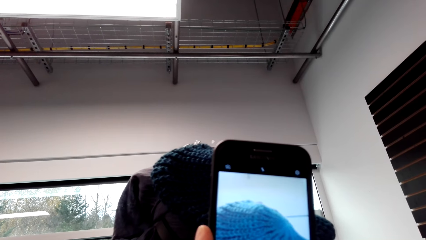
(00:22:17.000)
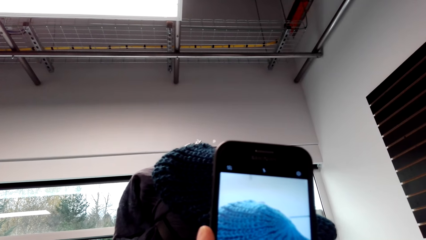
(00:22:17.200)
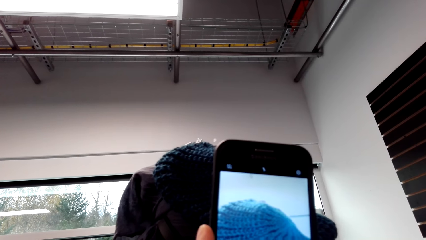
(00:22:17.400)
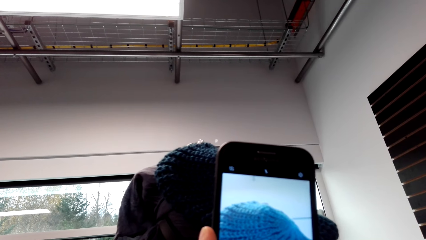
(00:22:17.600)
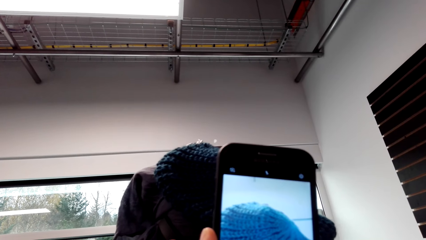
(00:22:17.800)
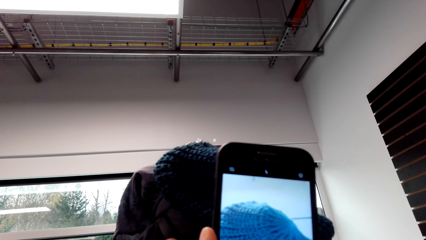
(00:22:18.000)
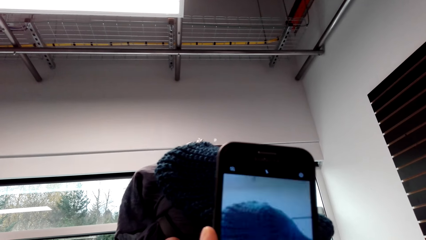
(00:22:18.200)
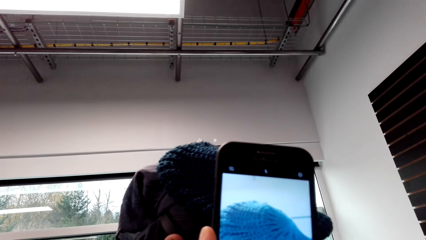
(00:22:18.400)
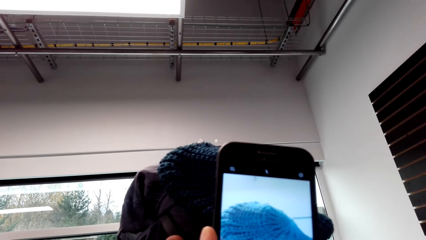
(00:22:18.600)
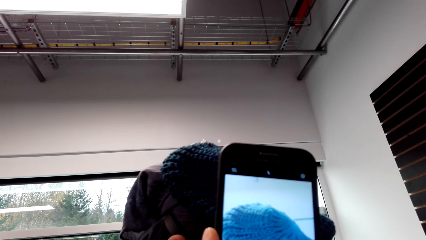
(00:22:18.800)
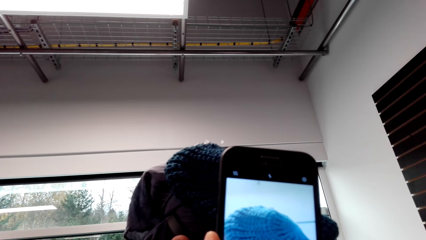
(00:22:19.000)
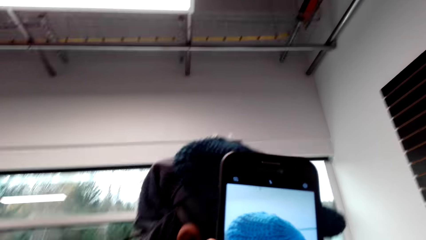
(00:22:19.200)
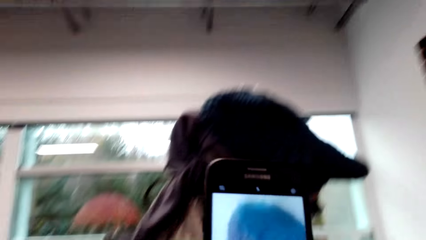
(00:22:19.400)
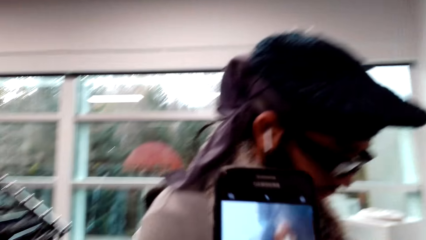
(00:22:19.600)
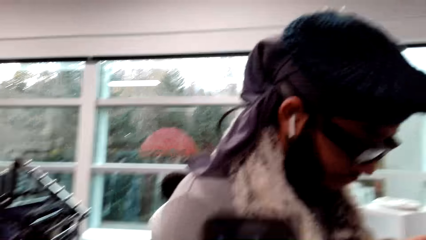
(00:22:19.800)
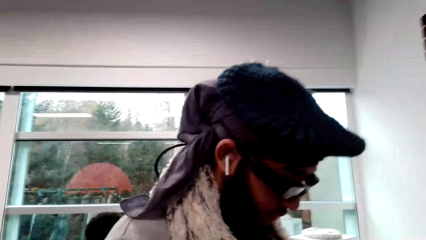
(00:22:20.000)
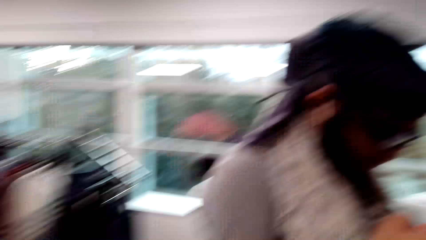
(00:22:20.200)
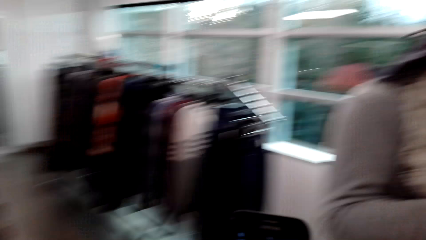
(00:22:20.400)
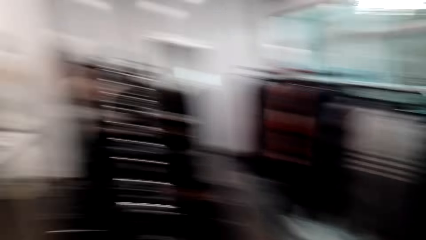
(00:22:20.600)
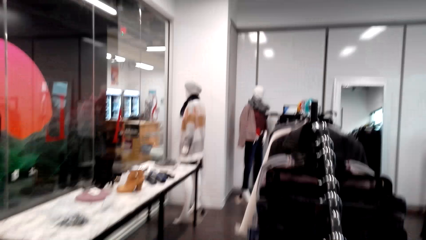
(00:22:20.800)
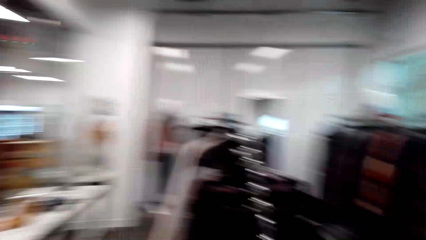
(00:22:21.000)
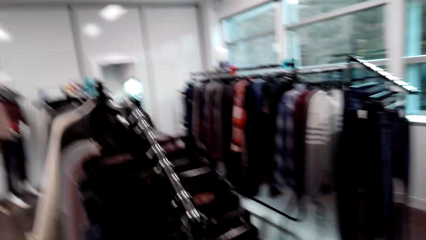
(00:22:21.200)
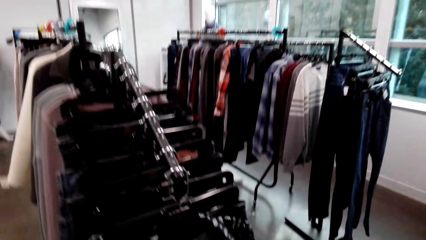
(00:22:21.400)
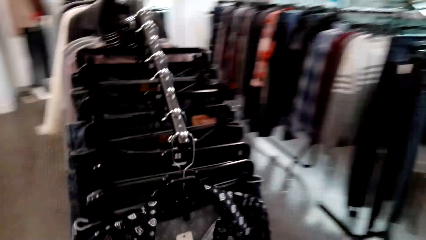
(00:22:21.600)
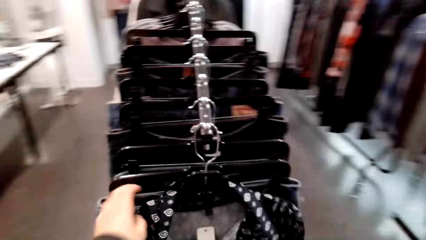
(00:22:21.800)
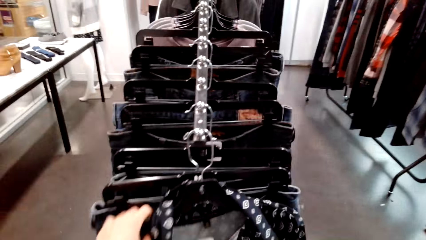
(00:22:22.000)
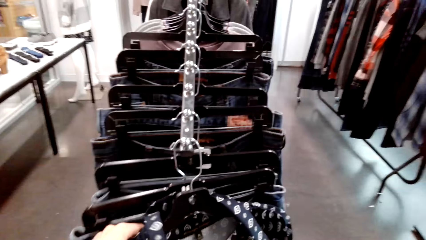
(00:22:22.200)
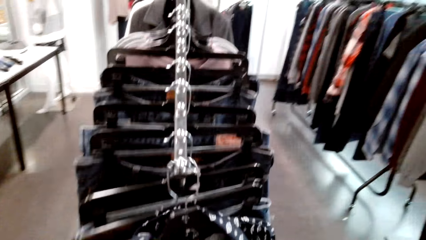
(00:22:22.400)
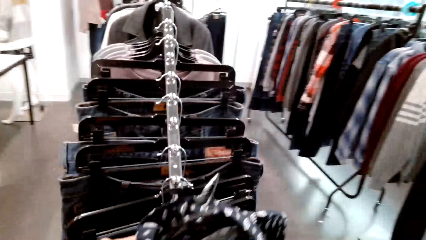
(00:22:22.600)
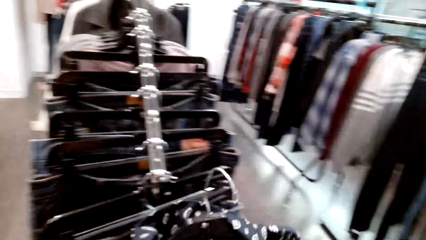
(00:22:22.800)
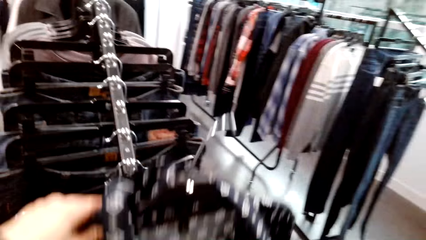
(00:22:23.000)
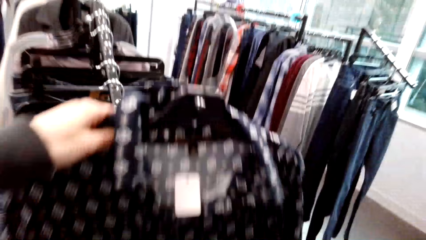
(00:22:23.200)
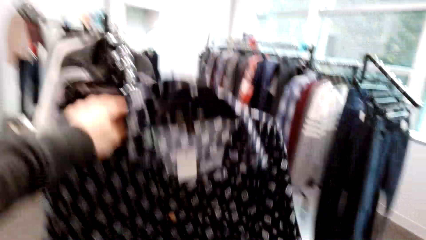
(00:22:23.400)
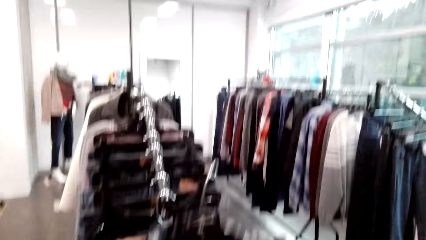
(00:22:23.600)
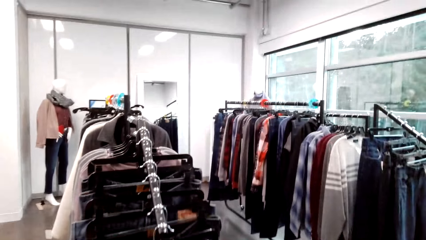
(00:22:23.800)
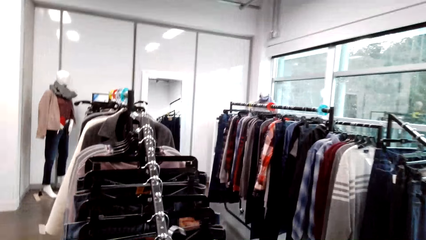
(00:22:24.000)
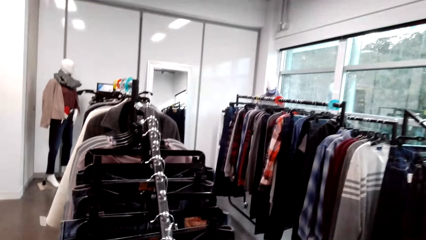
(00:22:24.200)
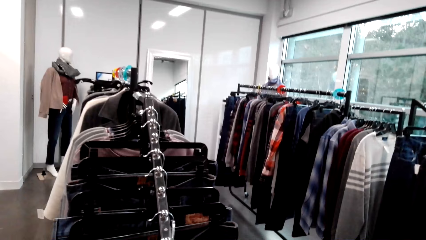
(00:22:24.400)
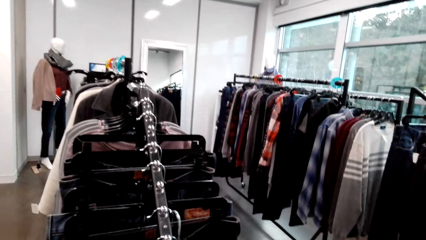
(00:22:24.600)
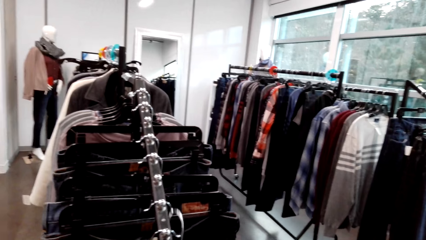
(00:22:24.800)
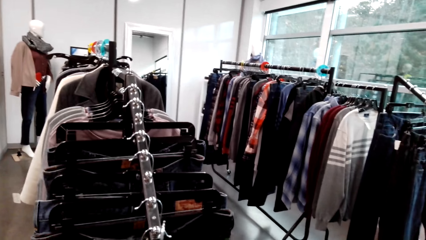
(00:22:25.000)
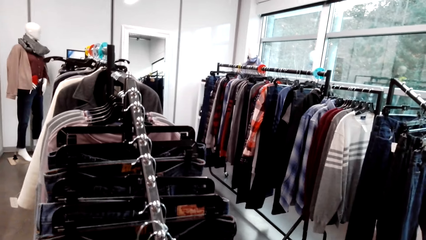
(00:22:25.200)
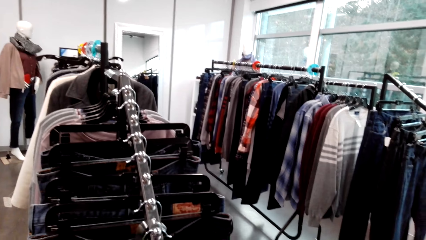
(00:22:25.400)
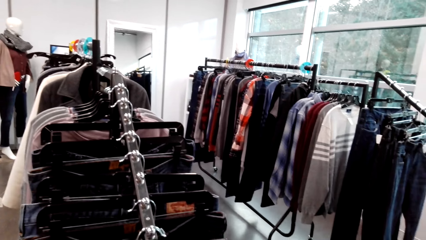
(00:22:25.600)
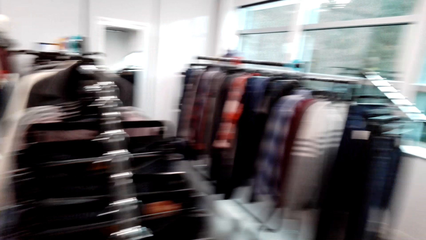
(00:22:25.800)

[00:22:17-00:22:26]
The camera wearer walks in the clothes store. They pick up a dress. They place the dress on a rack.

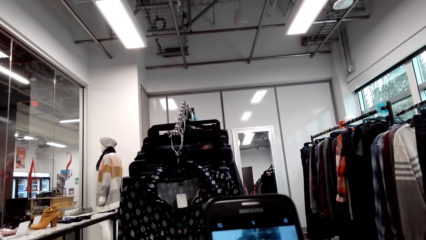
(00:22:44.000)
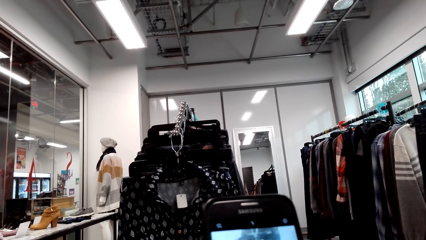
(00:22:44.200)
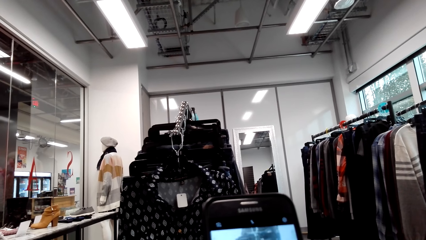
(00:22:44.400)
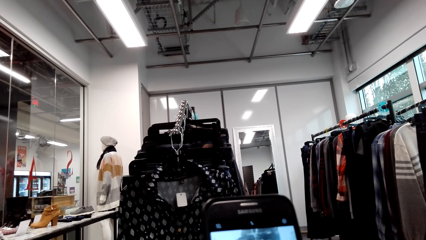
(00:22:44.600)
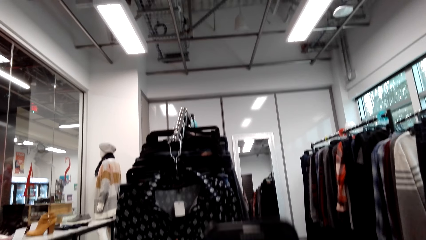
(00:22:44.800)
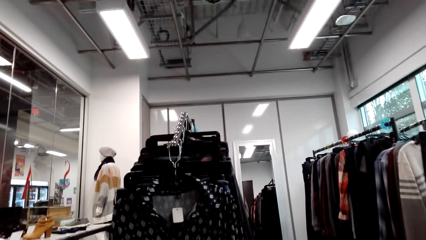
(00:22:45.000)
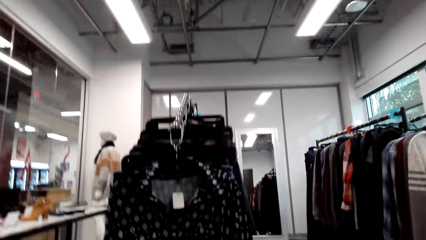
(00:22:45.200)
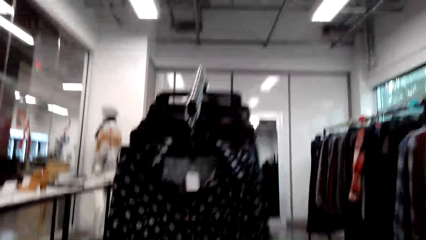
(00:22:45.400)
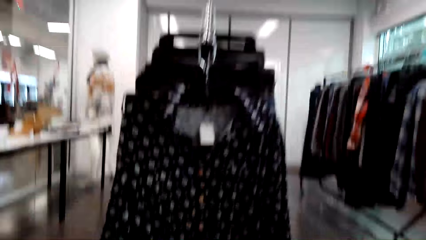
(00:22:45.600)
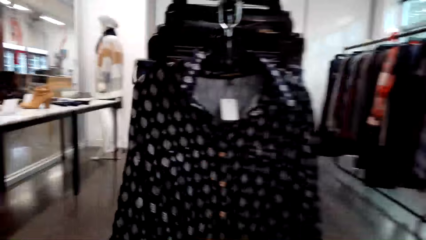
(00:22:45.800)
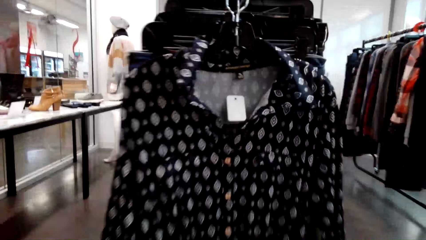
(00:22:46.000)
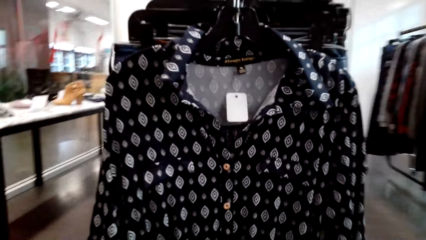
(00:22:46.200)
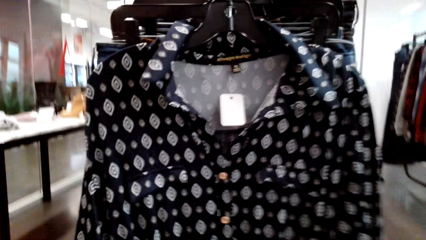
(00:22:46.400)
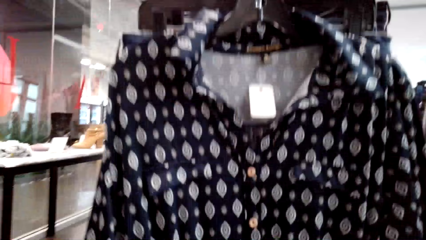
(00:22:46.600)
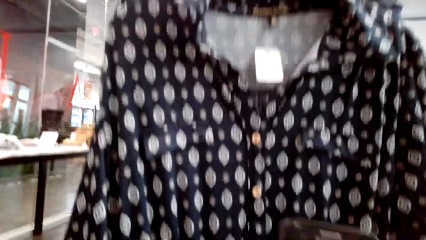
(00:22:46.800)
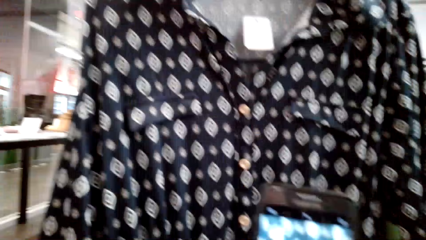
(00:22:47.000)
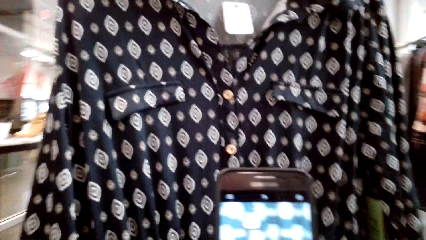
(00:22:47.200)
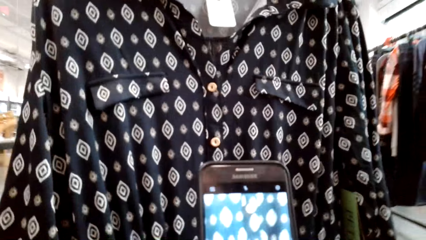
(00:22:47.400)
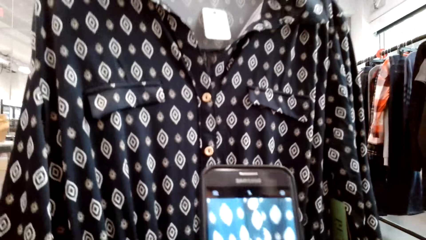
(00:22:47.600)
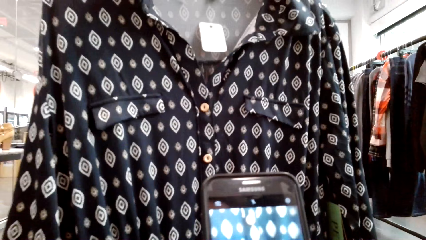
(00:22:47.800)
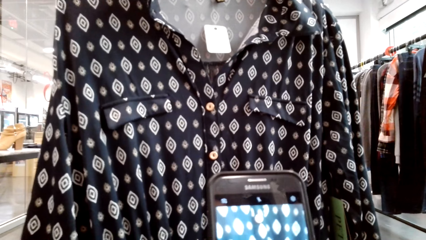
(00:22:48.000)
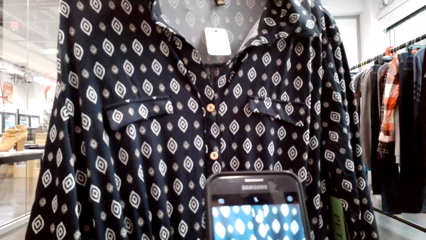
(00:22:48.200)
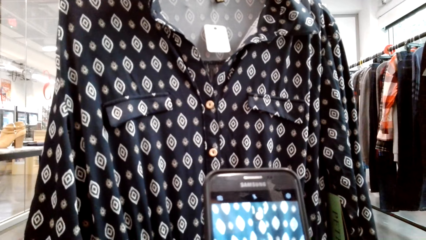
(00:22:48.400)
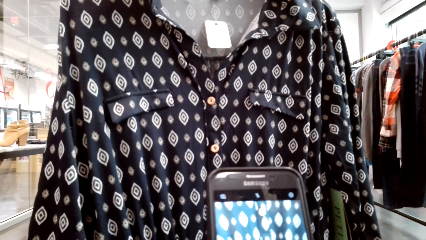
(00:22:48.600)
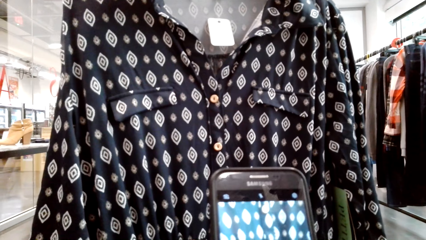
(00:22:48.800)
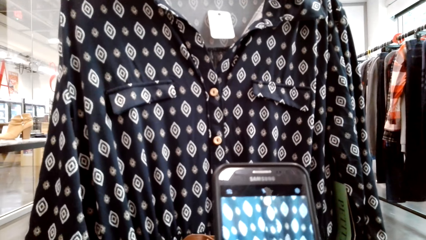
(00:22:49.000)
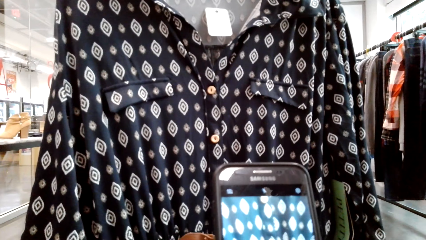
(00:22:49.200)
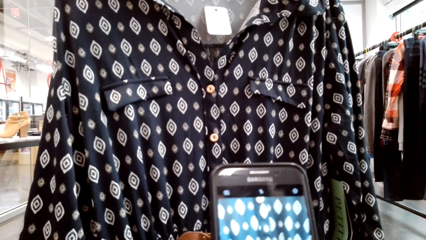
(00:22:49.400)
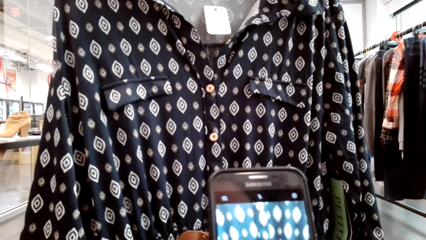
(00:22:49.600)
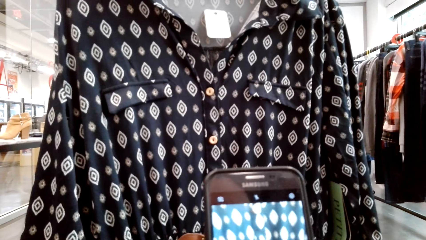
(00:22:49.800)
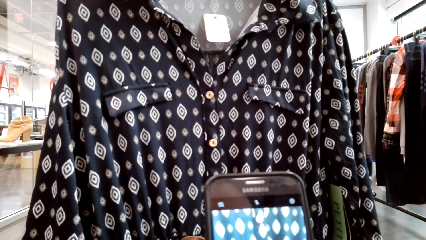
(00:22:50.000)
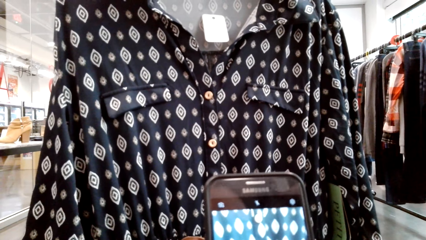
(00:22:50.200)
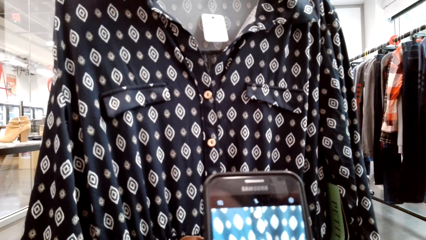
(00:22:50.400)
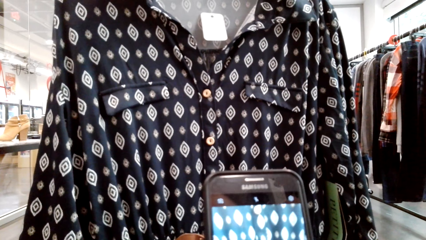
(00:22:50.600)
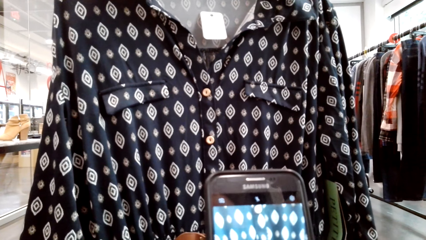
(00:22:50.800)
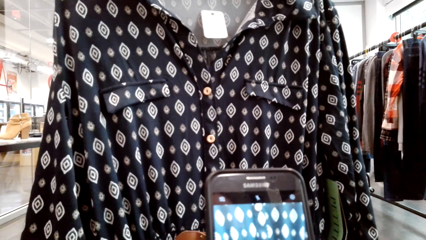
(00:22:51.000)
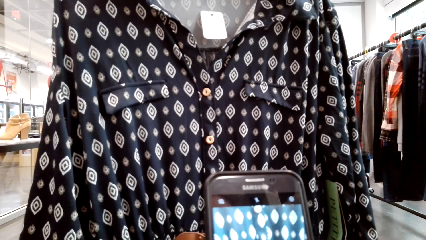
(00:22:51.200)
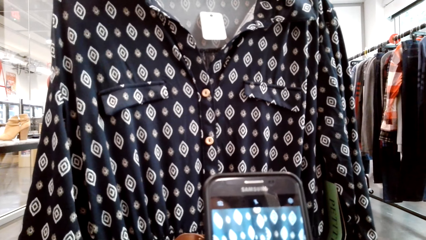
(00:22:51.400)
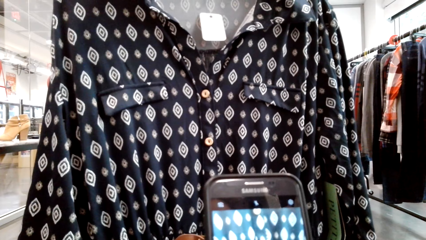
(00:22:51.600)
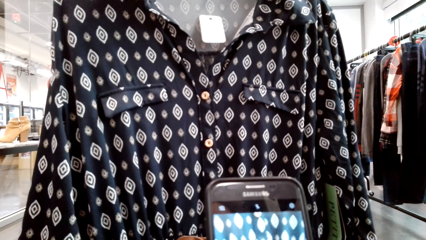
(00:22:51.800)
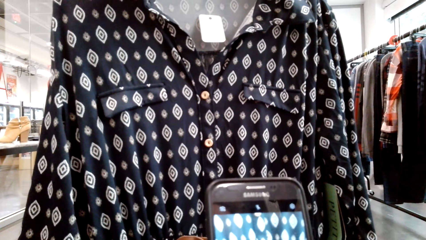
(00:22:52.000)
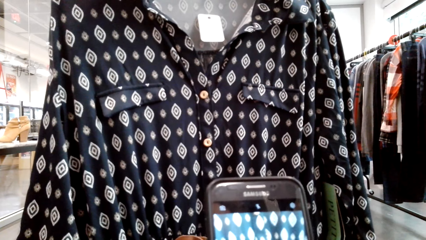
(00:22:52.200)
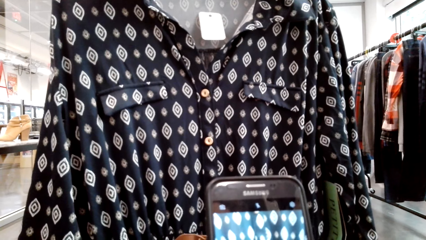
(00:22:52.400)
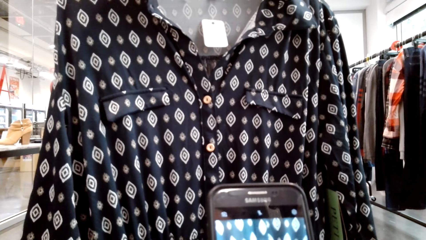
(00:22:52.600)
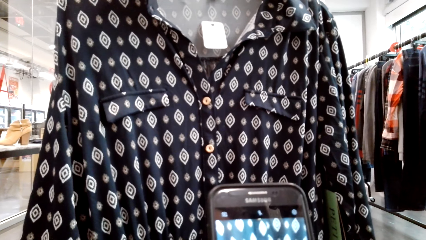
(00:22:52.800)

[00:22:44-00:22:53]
The camera wearer looks at the cloth. They take a photo of the cloth with the phone.
